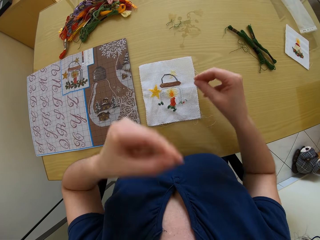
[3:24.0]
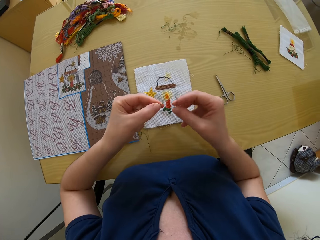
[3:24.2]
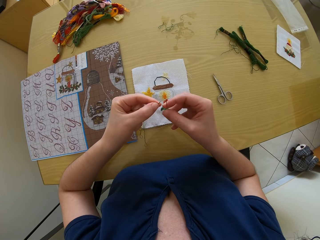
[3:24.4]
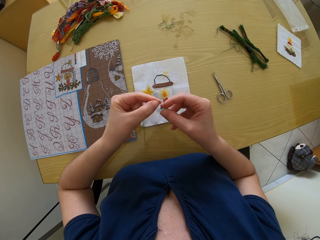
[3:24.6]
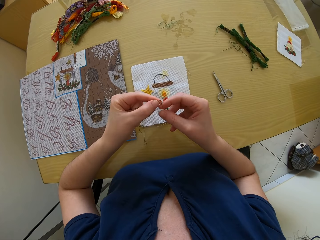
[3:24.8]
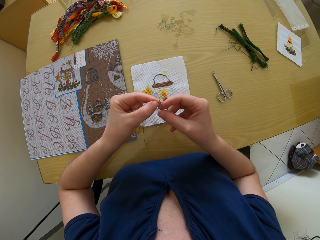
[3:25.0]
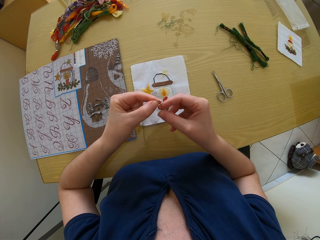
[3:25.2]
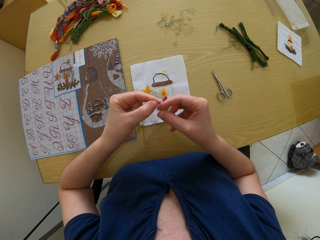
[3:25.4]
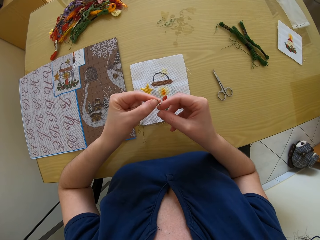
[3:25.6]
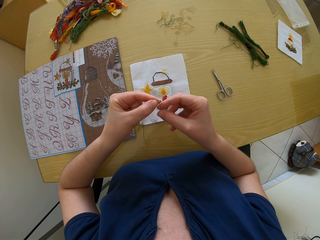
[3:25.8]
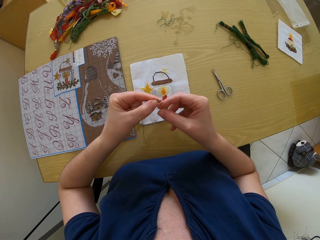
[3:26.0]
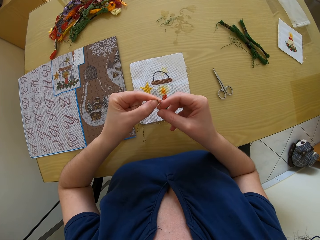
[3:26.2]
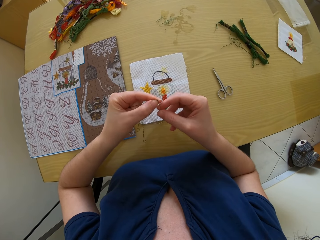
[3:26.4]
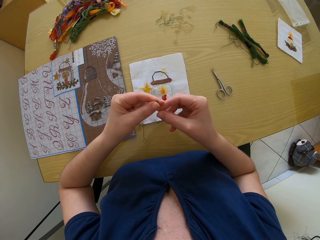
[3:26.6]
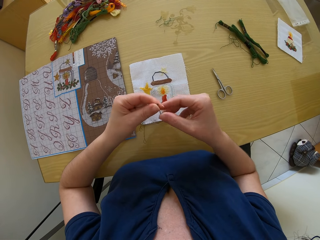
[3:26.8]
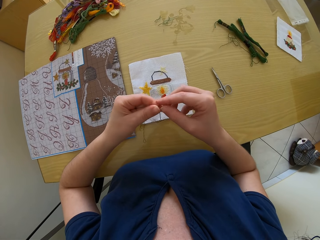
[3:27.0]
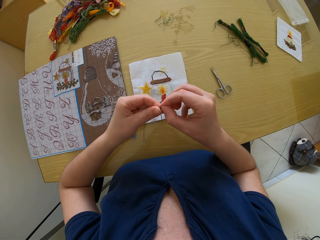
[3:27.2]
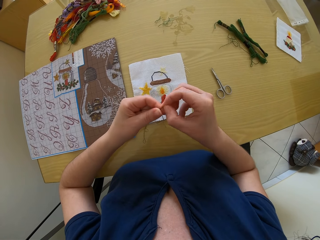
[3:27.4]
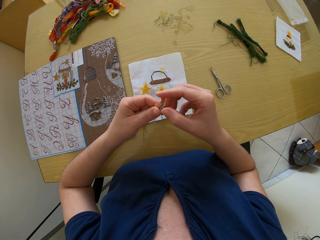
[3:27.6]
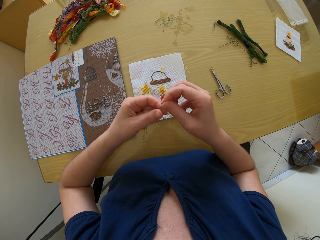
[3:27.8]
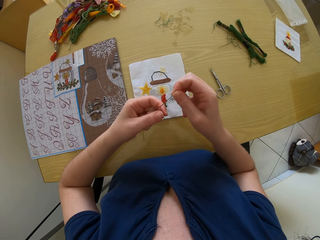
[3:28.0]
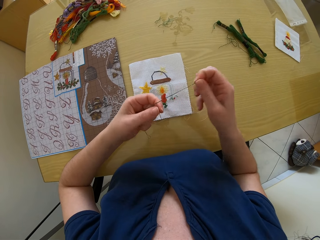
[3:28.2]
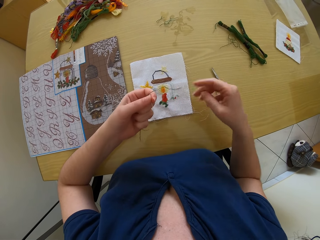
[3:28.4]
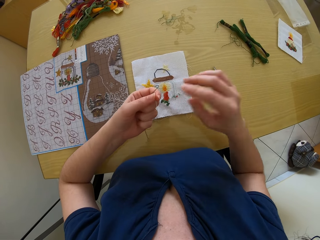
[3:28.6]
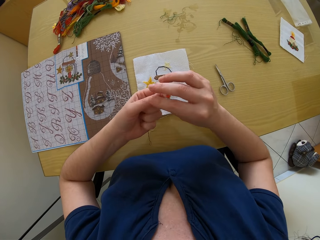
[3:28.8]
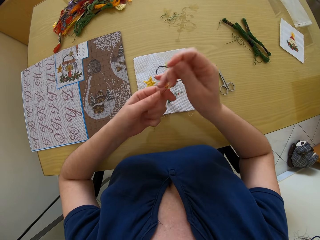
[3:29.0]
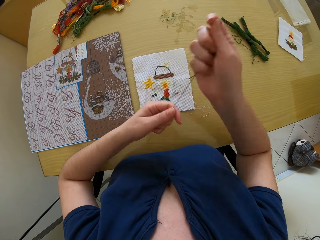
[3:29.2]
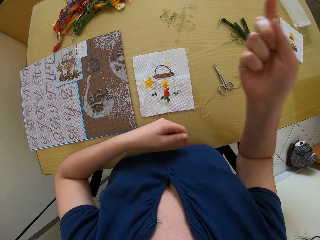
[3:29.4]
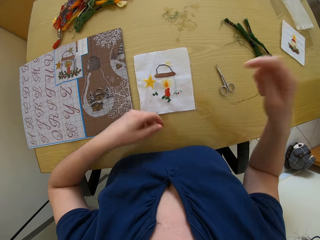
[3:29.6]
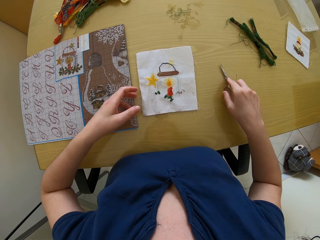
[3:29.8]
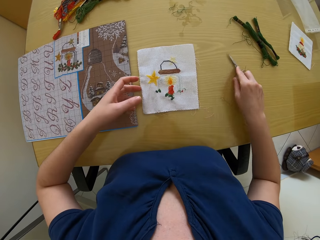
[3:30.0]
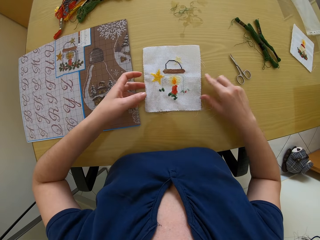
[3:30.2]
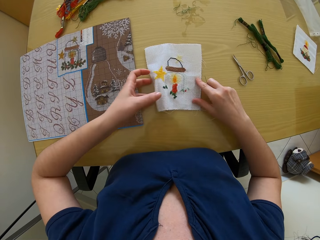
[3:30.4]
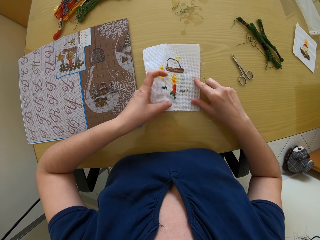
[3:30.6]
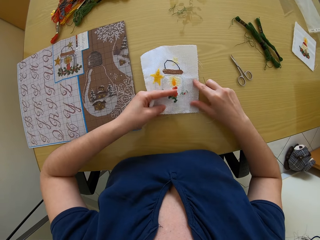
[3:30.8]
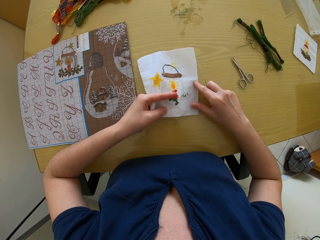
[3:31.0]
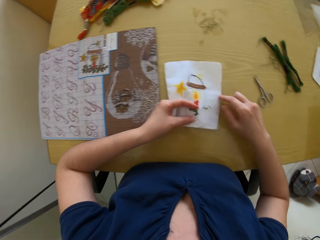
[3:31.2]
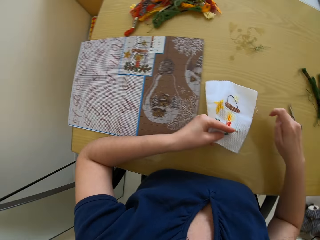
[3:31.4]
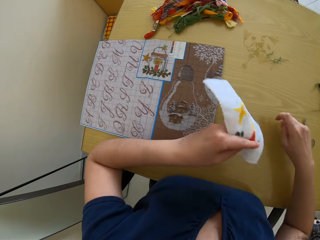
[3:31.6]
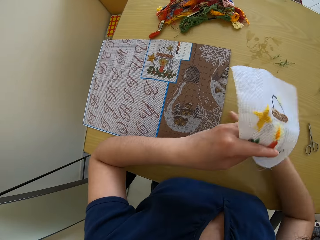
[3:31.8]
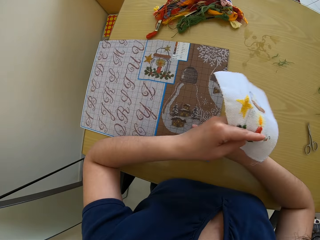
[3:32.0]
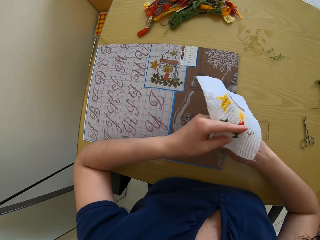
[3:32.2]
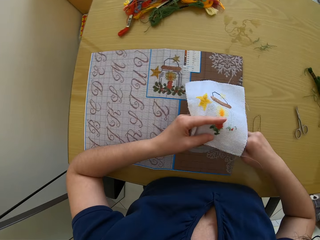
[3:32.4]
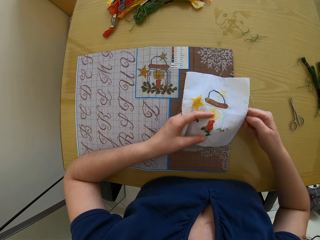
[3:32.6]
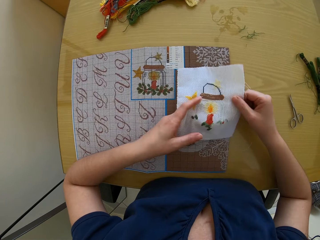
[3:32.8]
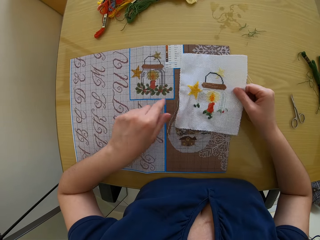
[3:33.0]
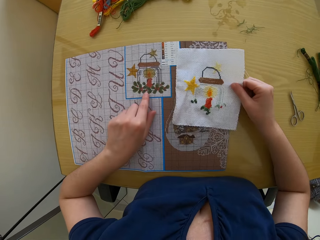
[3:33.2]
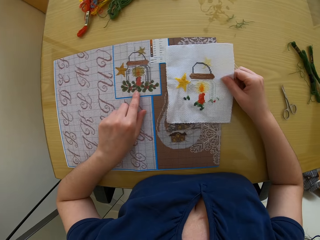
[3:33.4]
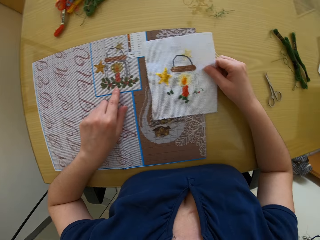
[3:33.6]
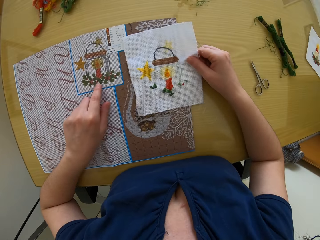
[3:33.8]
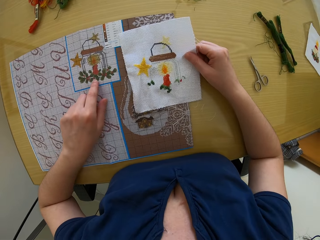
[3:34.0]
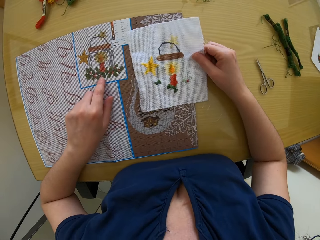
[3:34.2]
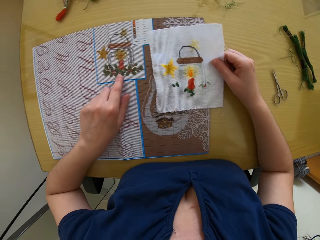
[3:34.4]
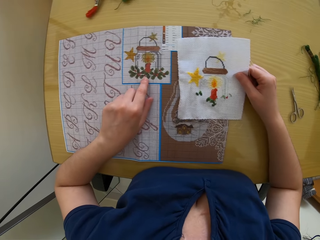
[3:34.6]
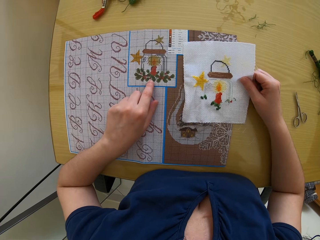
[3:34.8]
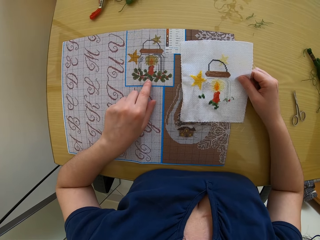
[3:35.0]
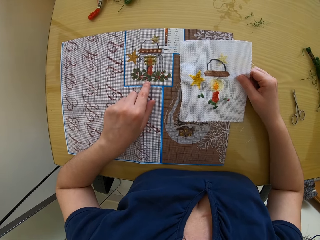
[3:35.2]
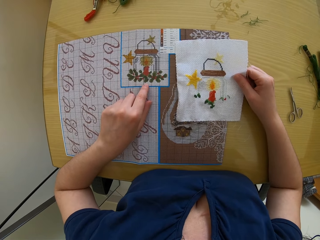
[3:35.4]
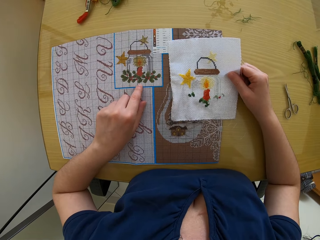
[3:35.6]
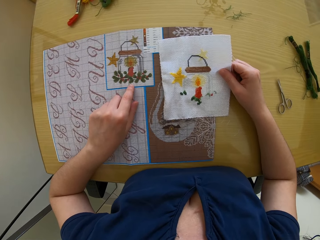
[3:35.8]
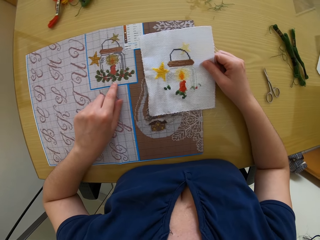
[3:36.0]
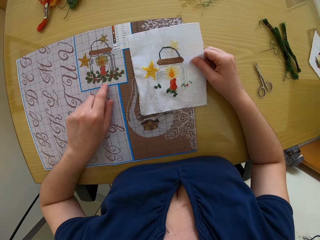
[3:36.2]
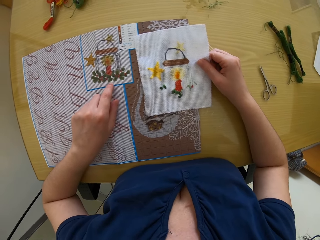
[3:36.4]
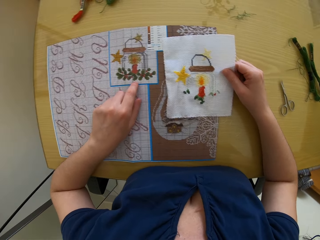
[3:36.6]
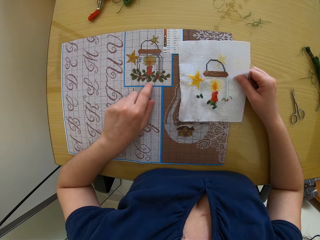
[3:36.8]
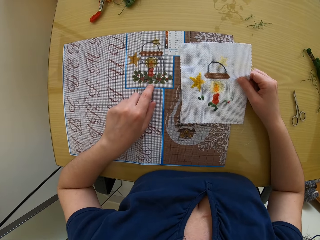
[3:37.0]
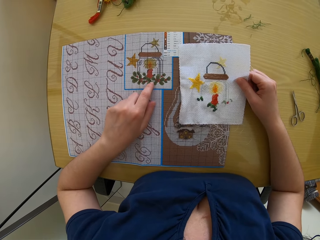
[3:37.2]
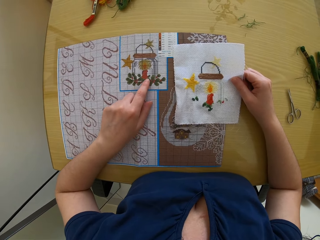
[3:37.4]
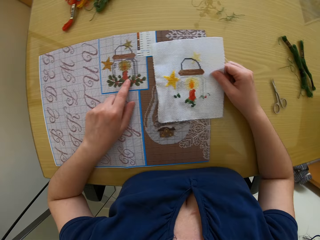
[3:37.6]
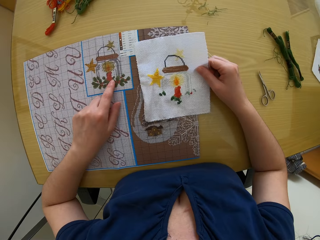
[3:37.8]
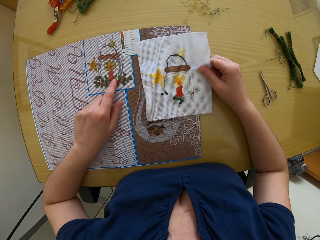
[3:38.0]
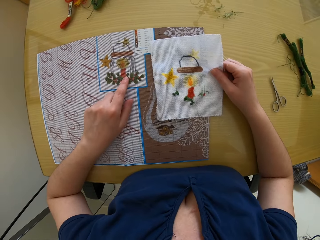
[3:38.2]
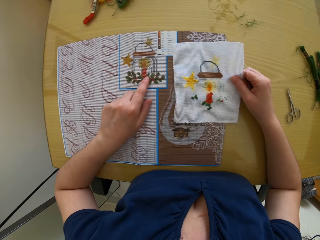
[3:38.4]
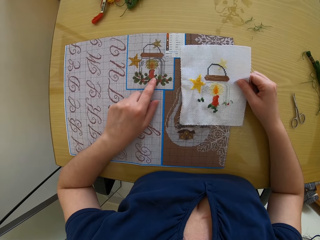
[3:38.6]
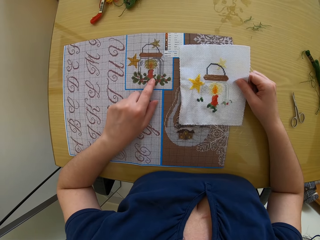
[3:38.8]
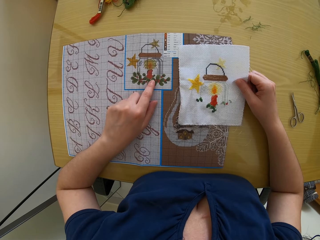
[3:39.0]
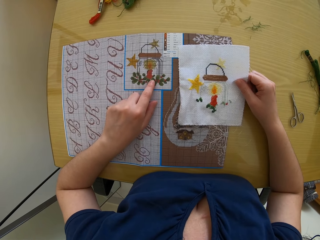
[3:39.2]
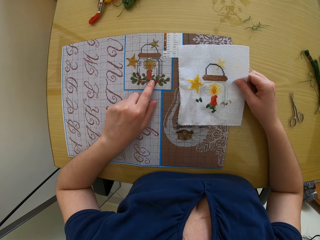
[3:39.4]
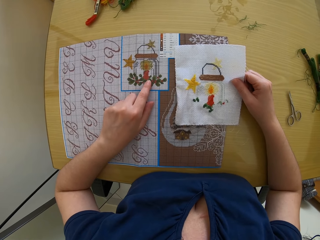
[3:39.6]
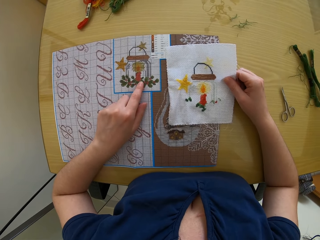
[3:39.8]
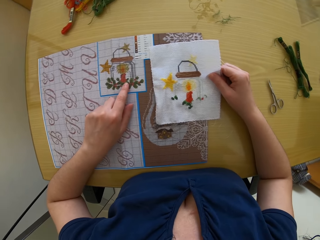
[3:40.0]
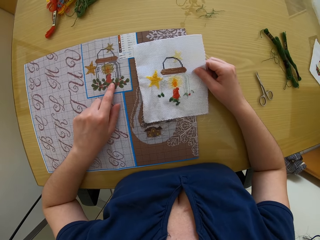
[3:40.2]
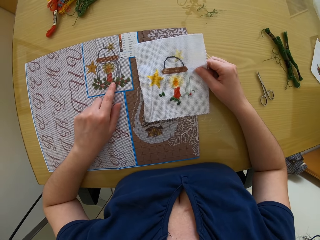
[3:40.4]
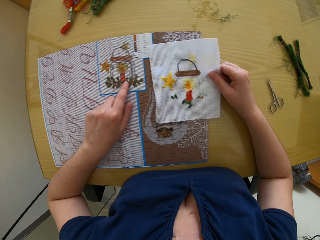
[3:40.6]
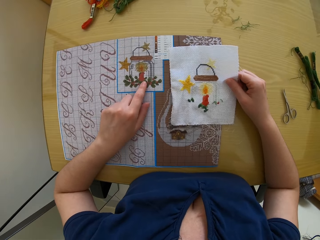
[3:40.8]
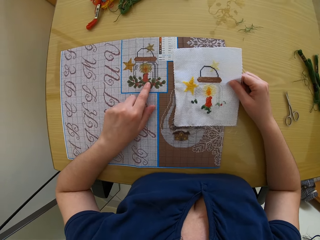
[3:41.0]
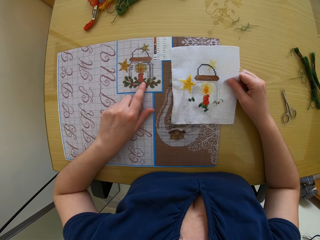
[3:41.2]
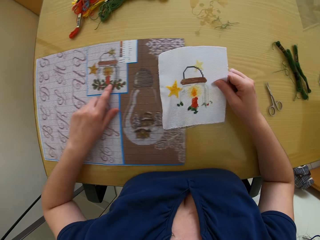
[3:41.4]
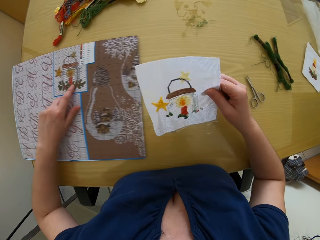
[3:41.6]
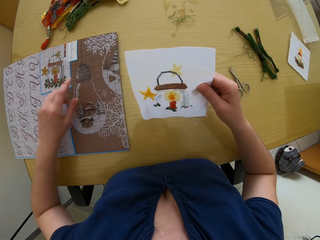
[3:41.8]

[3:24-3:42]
The camera wearer removes the thread in her left hand from her mouth. She inserts the thread in her left hand in the needle in her right hand. She pulls the thread. She picks the needle from the other hand. She moves a scissor on a table. She picks a fabric on the table. She moves a pattern chart on the table. She takes the fabric from the other hand. She puts down the fabric on the pattern chart. She studies the pattern chart.

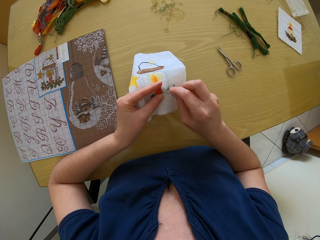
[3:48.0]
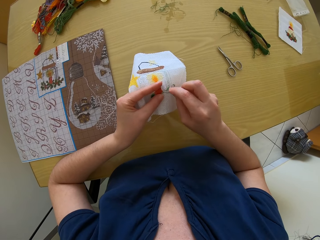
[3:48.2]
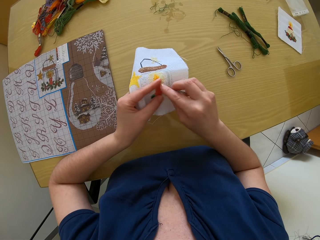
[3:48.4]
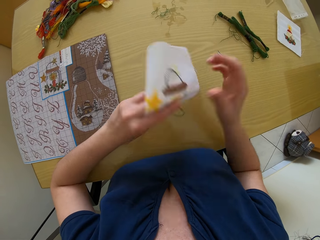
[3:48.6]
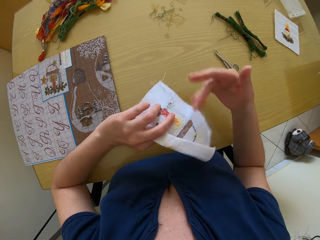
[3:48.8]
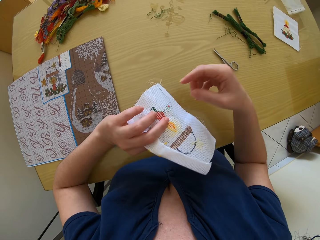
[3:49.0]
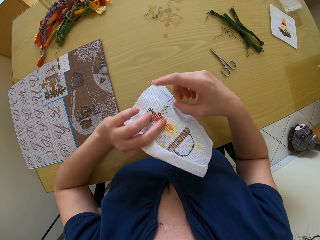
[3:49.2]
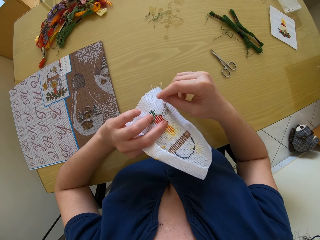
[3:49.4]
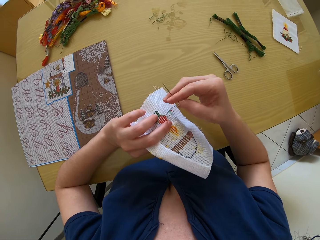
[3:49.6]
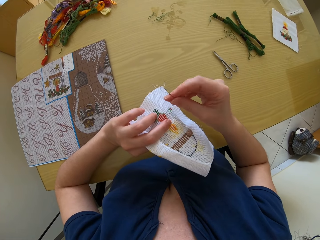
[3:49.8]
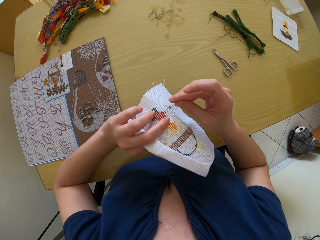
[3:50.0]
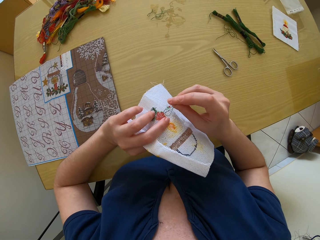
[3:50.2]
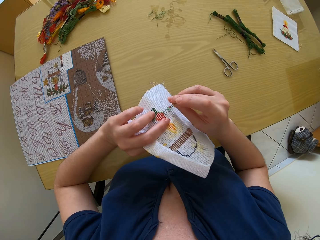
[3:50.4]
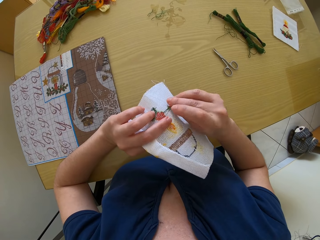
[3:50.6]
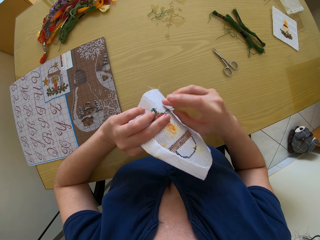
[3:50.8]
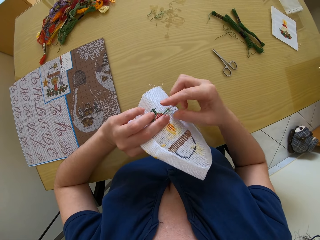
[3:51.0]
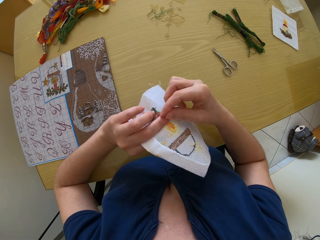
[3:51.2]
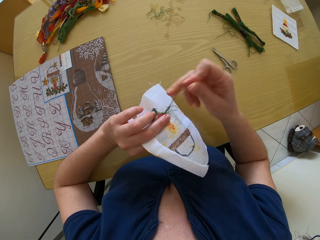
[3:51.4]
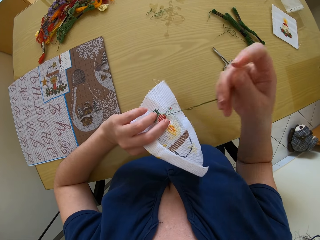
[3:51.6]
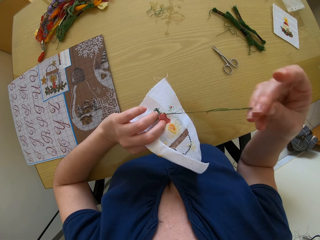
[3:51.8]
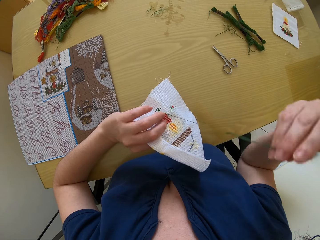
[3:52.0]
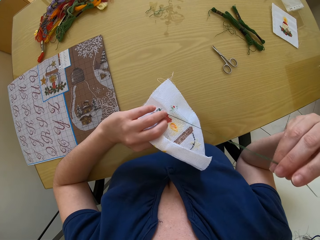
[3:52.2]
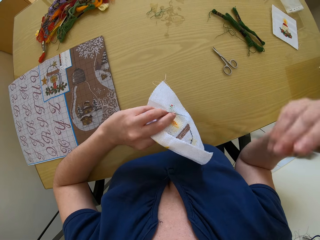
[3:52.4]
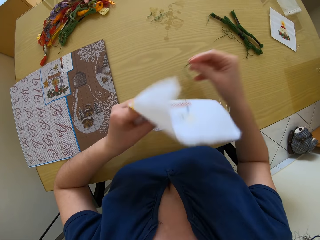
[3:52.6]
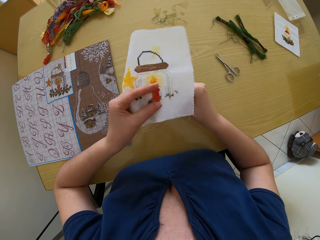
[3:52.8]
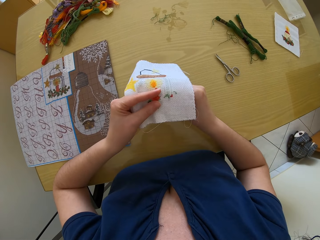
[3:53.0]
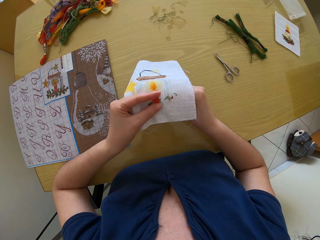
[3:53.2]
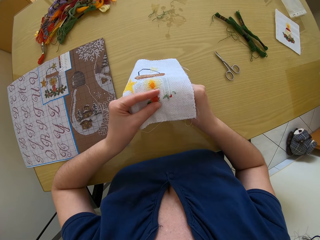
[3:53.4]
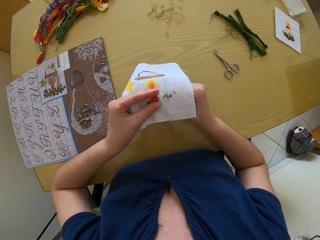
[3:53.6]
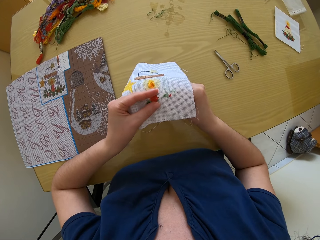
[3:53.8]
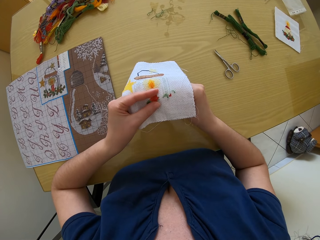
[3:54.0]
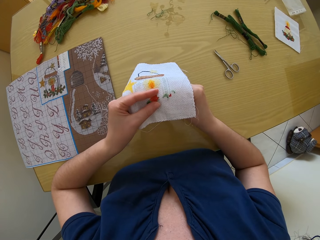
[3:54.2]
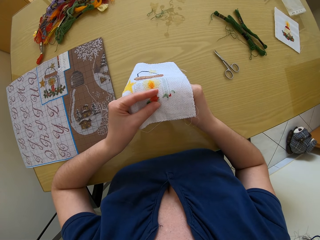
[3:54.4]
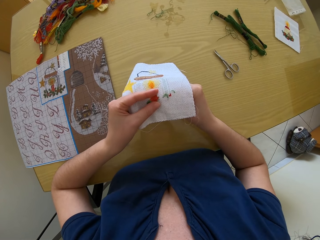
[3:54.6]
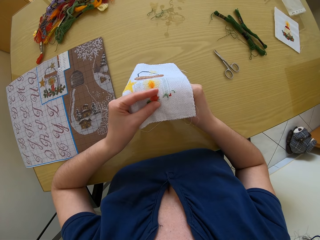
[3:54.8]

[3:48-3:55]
The camera wearer turns a fabric. They sew the fabric with a needle. They turn the fabric.
